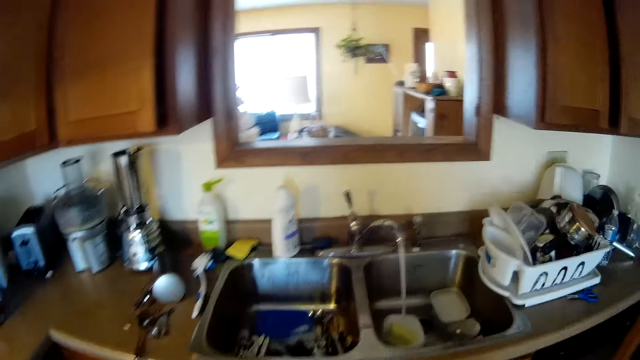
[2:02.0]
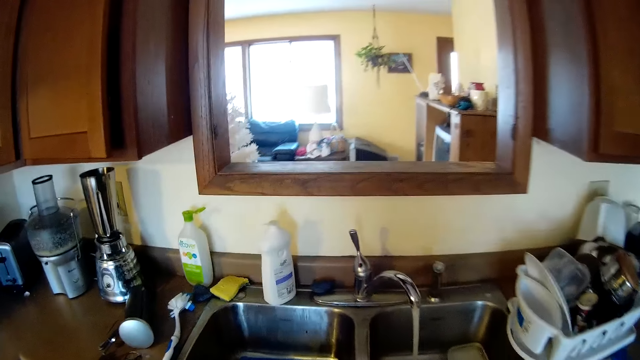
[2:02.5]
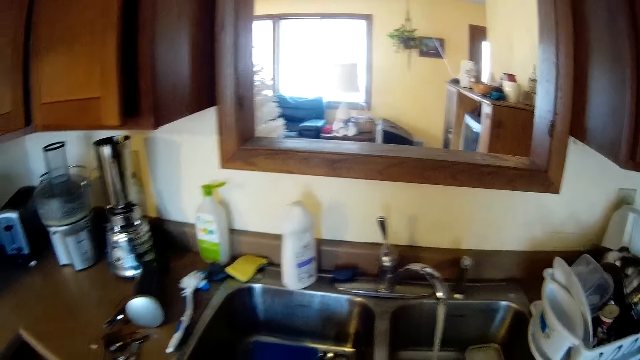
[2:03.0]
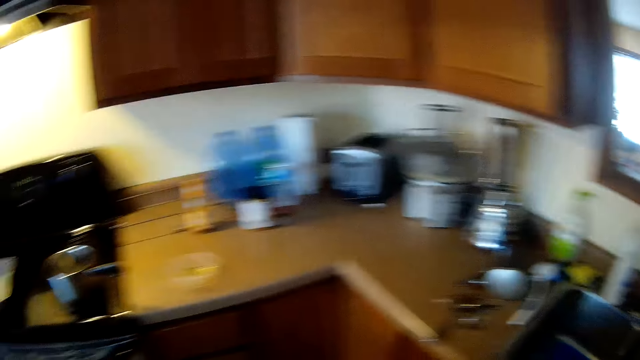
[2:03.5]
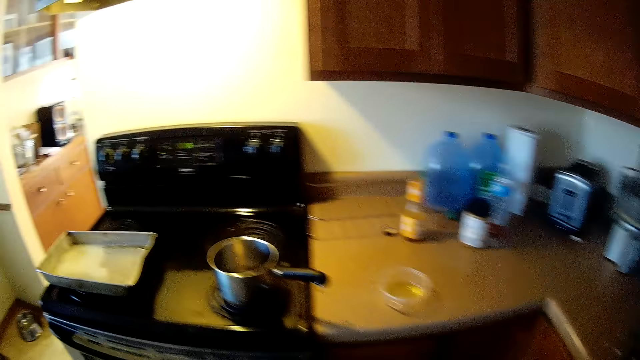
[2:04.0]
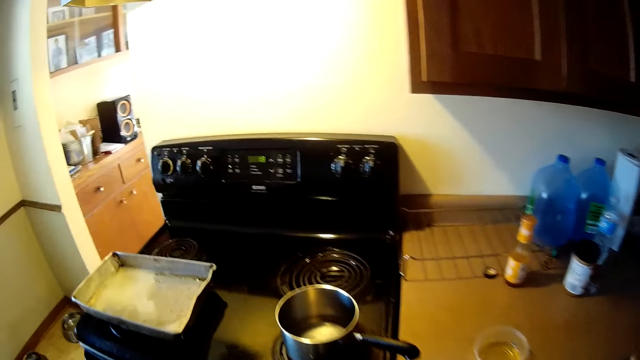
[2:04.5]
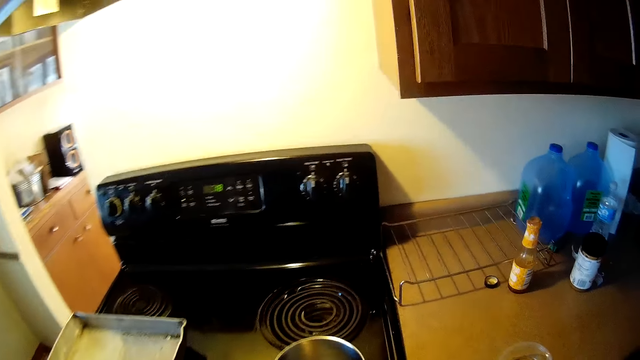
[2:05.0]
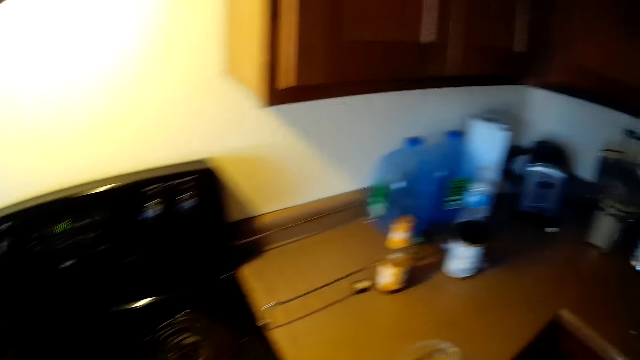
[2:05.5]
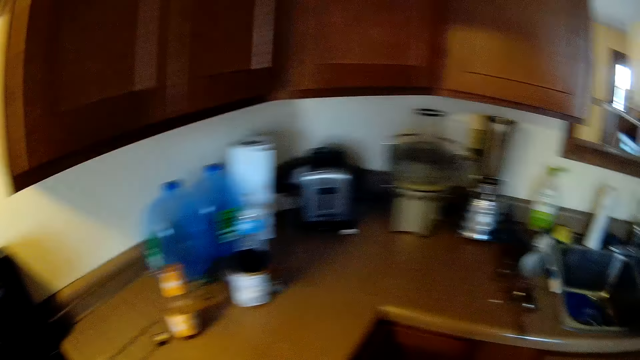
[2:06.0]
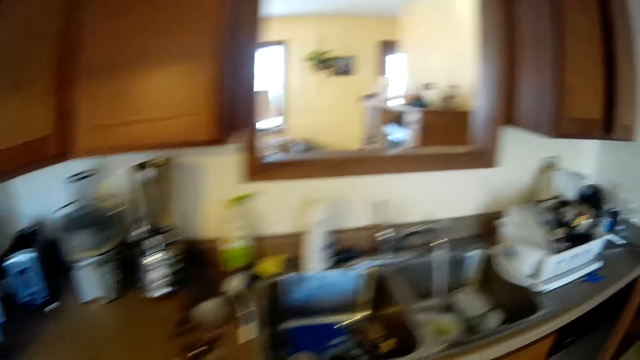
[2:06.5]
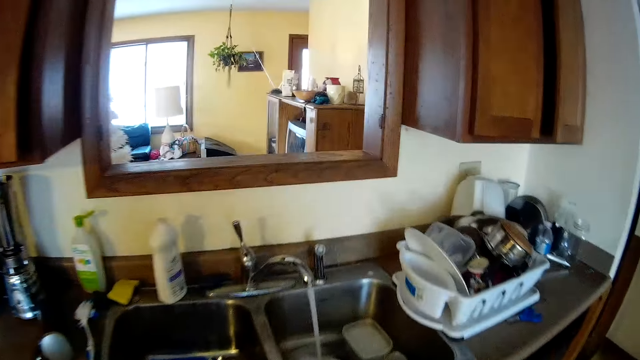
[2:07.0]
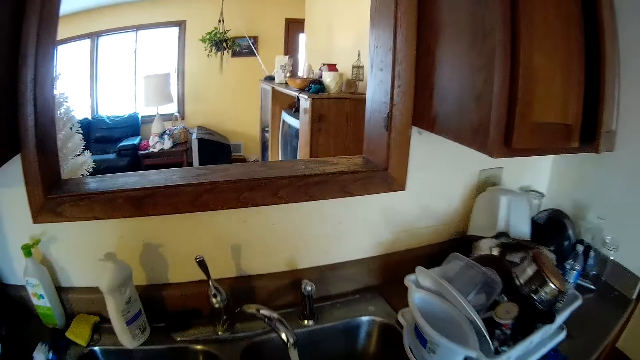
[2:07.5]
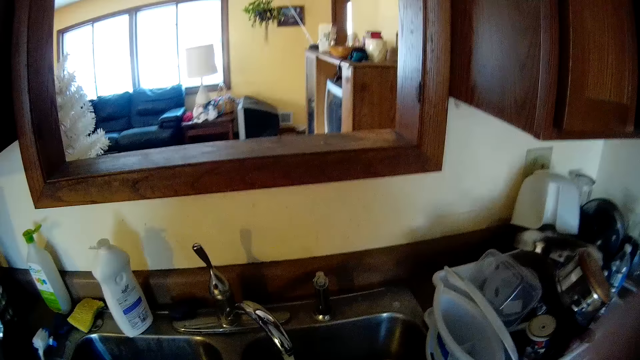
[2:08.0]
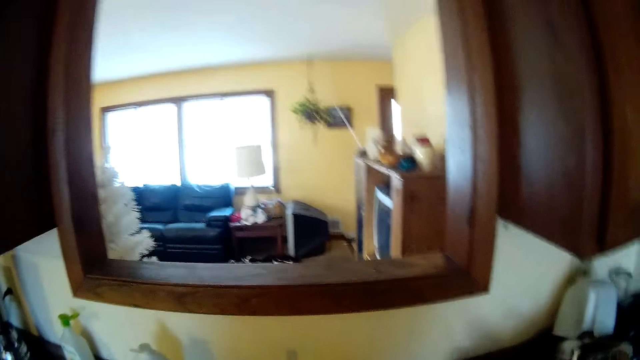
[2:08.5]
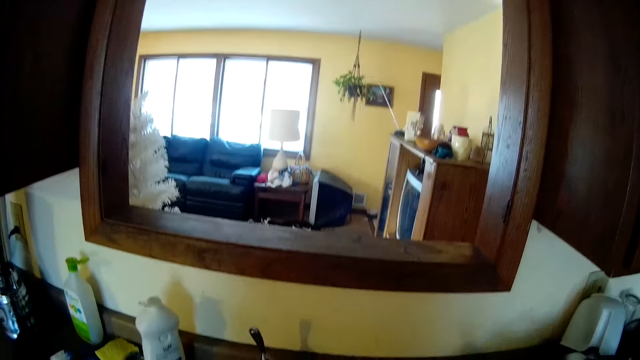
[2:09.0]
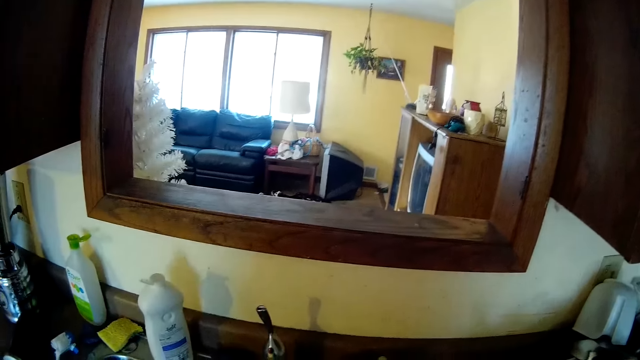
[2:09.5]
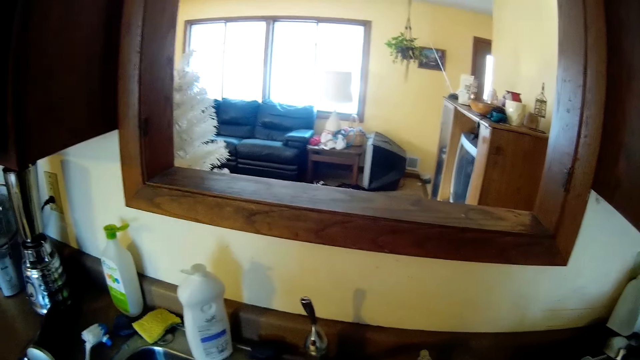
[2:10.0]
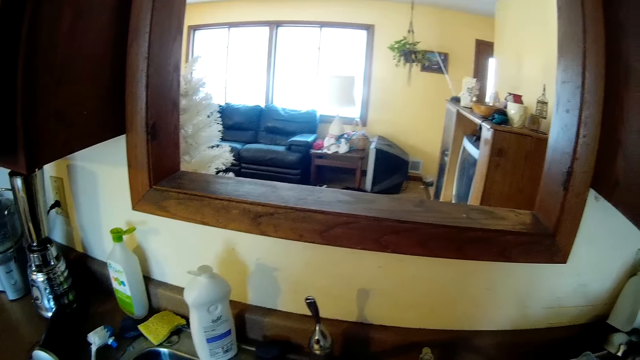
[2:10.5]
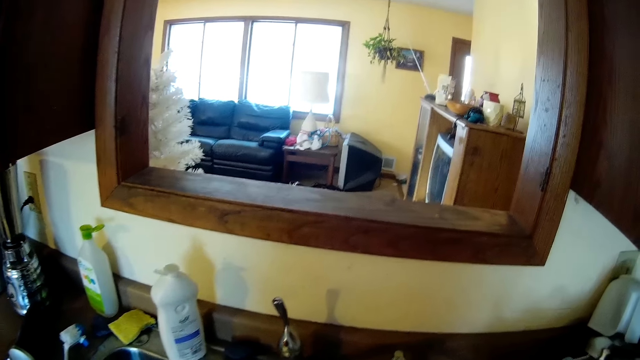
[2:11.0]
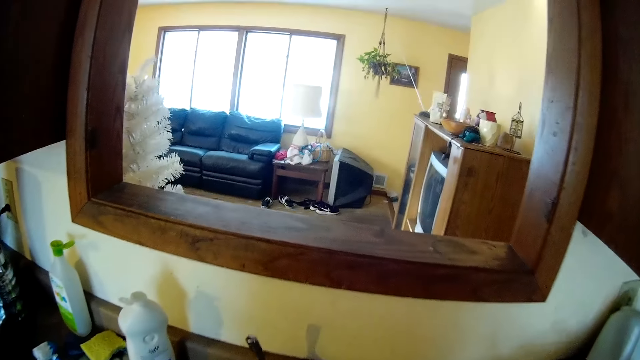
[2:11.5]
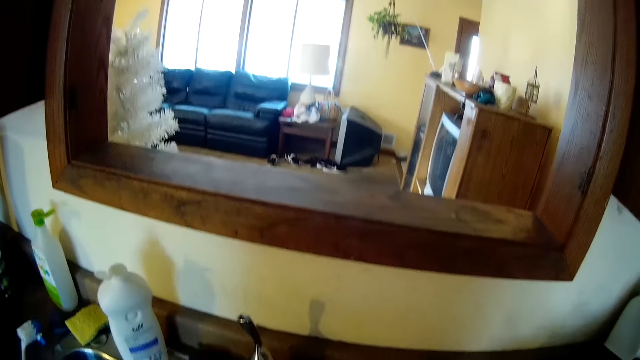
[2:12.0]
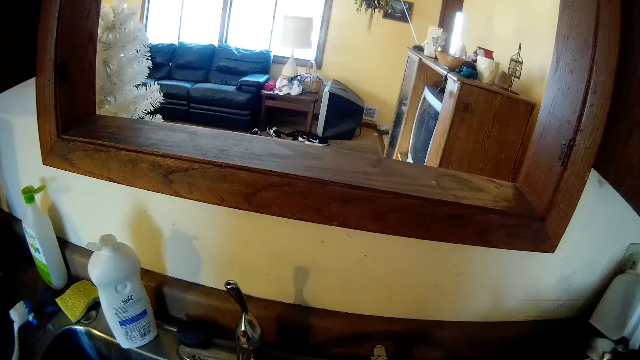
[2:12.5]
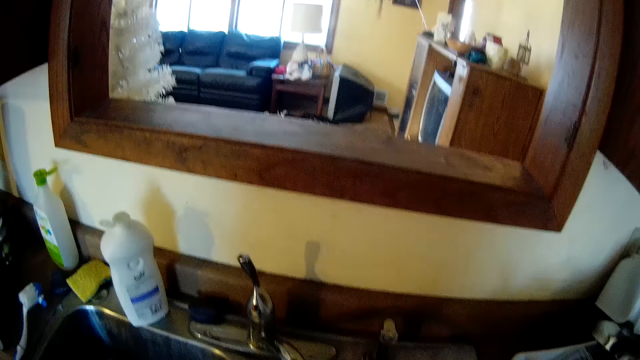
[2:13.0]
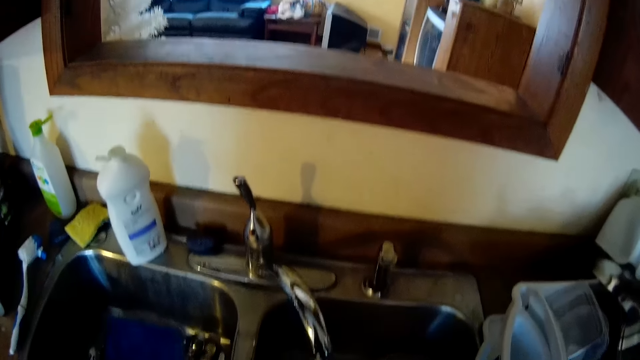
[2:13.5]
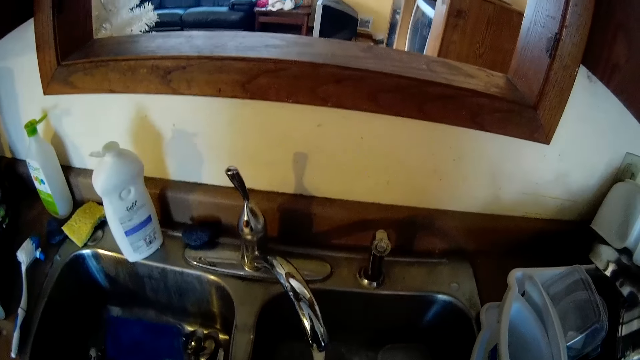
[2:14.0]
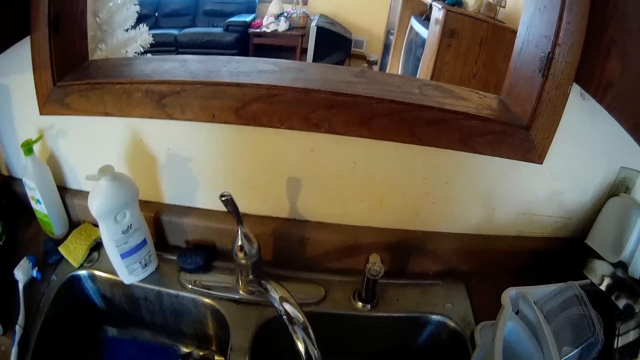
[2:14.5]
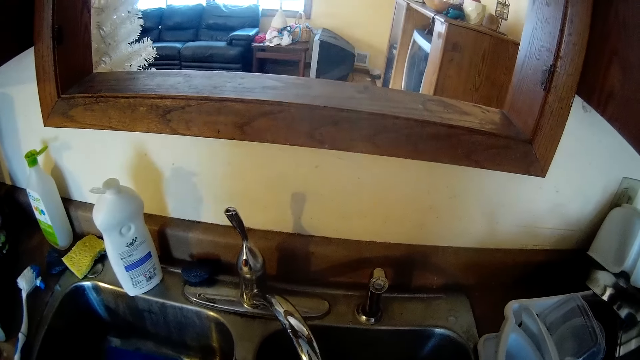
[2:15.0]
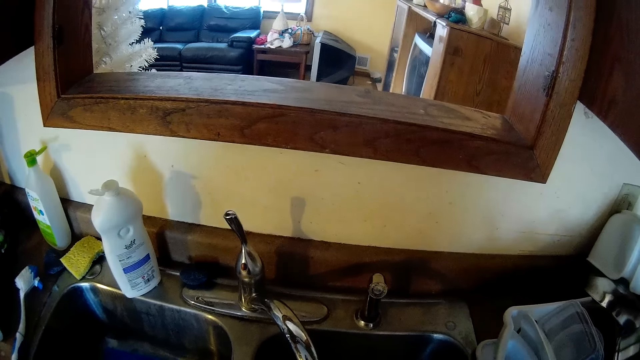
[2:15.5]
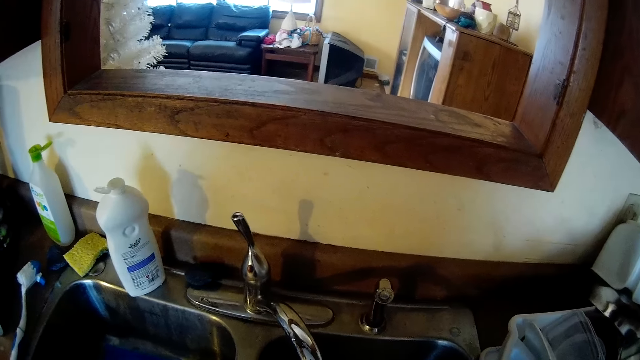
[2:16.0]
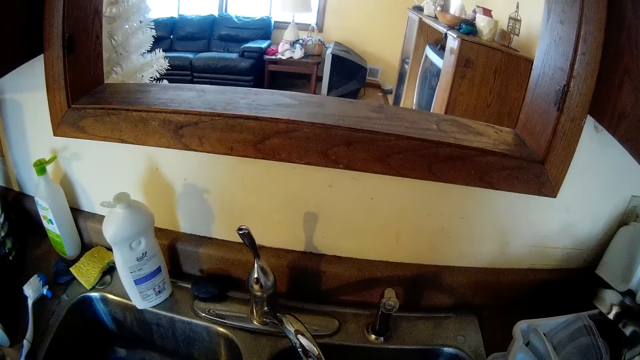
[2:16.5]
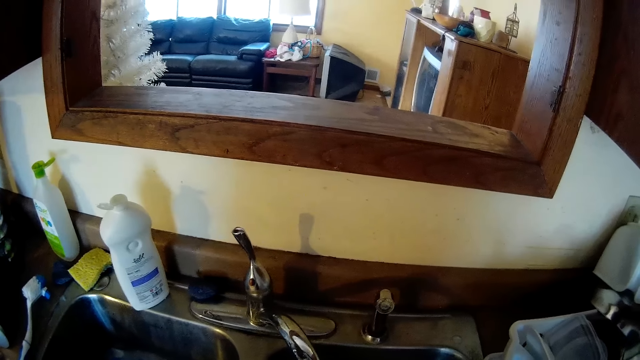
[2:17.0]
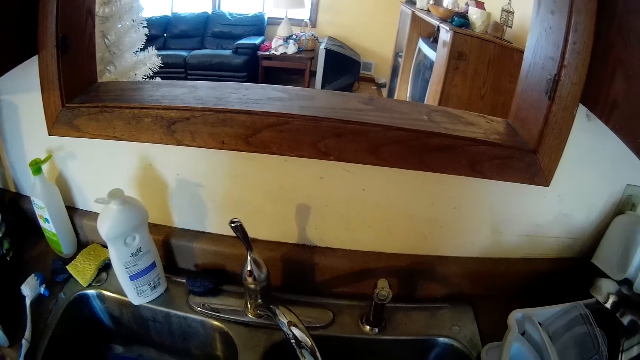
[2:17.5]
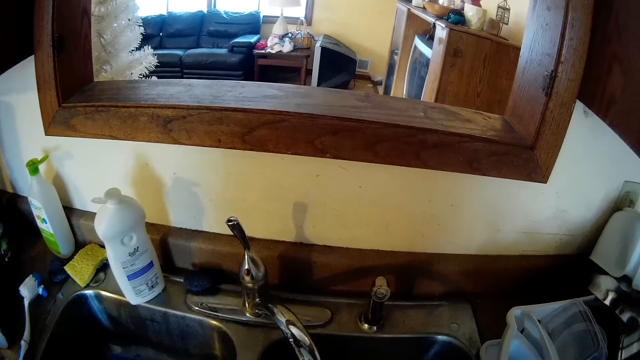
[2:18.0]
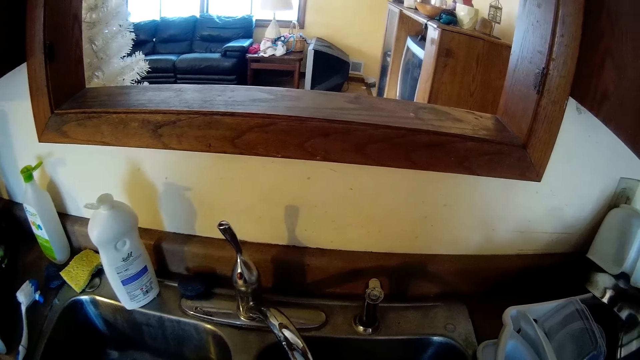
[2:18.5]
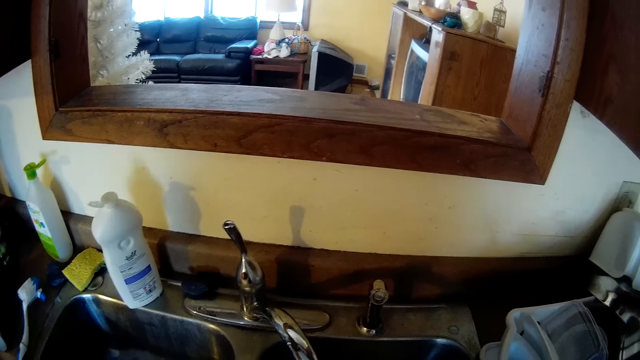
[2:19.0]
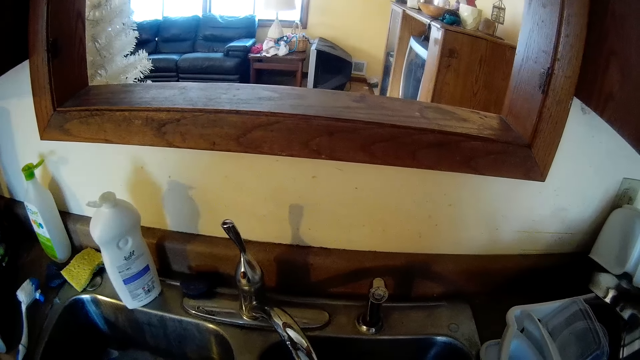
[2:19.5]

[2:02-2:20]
The camera wearer turns towards the sink. They walk towards the sink. They wash dishes.

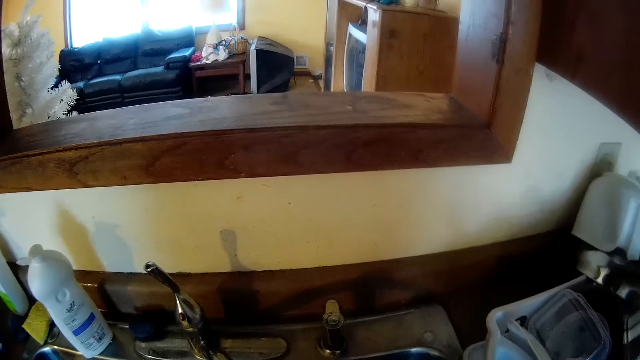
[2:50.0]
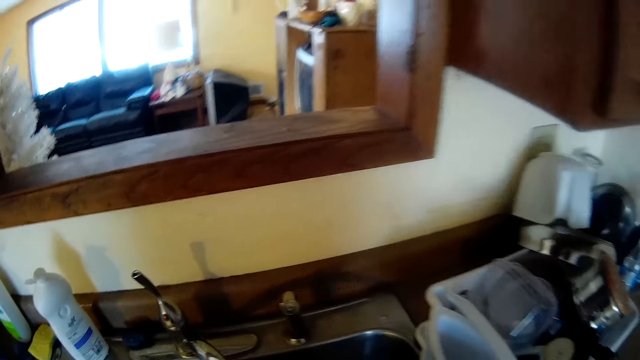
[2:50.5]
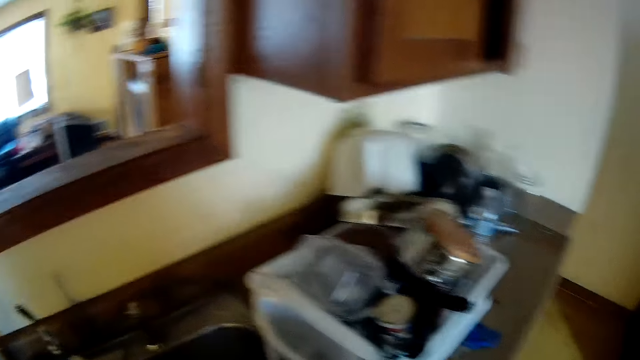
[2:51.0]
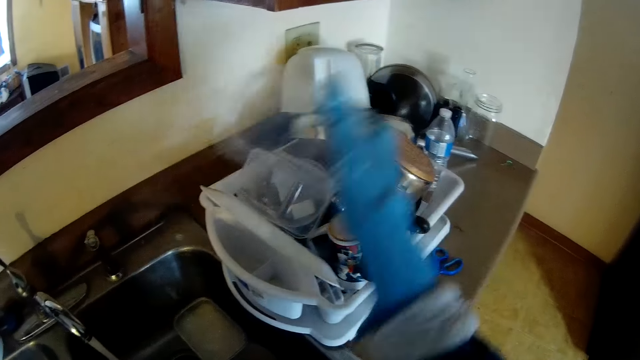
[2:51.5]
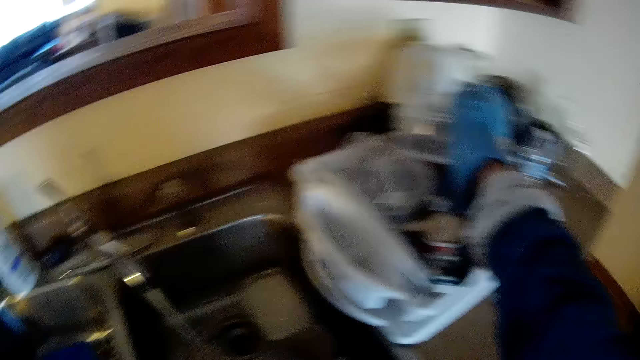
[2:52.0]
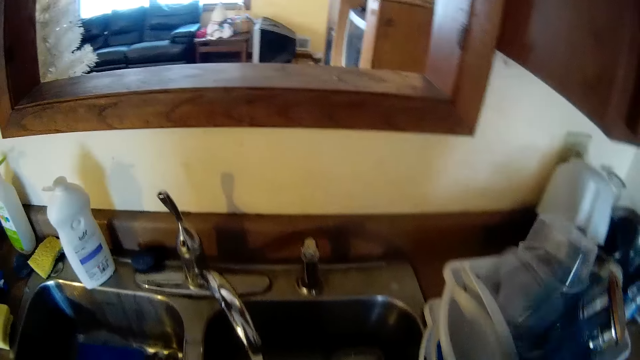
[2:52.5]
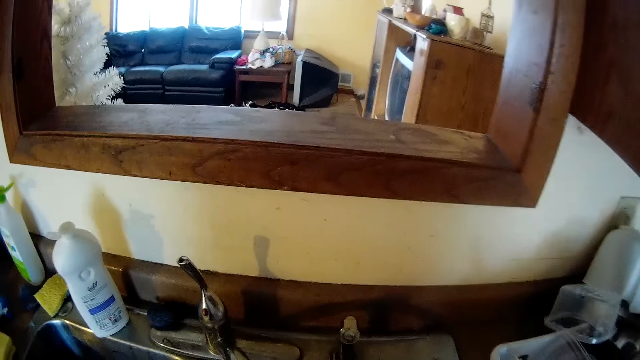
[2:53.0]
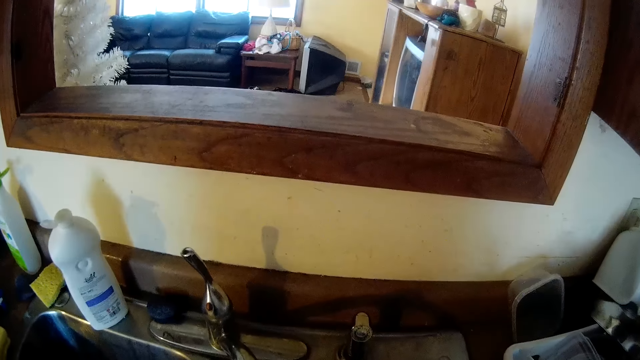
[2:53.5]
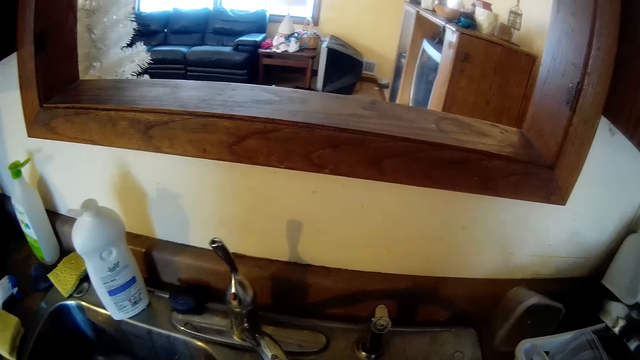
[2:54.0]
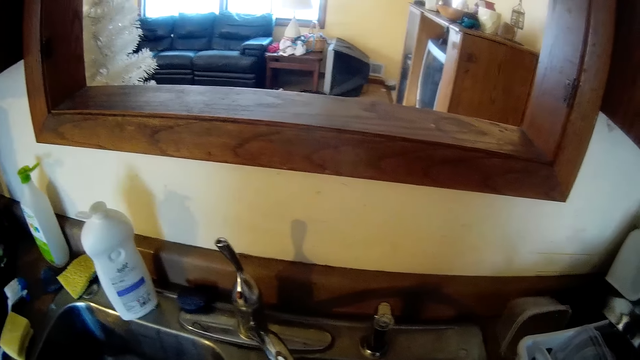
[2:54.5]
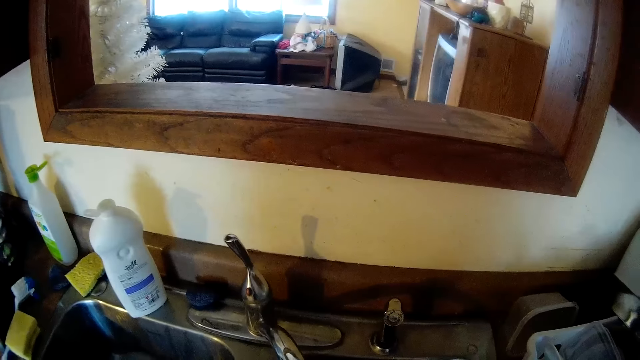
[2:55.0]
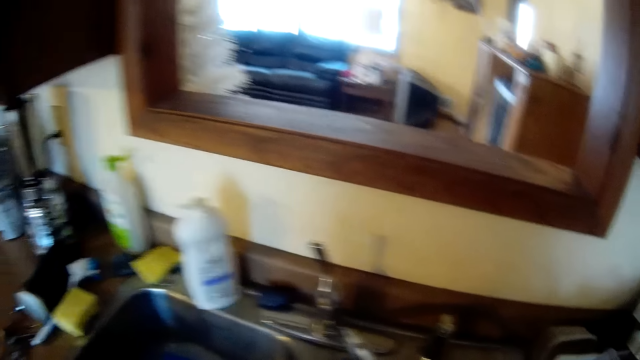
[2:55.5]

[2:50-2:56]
The camera wearer drops a plastic container in the utensil rack with her right hand.
